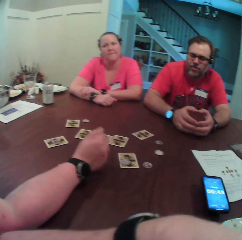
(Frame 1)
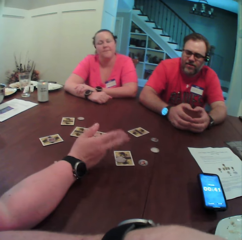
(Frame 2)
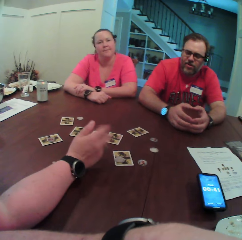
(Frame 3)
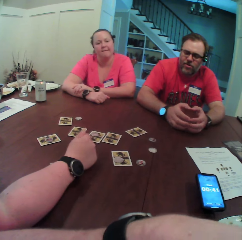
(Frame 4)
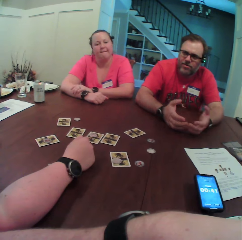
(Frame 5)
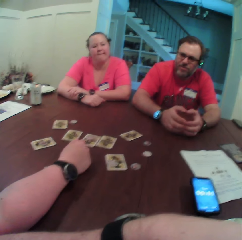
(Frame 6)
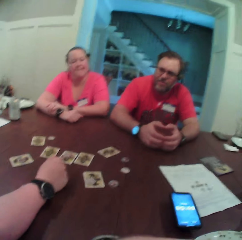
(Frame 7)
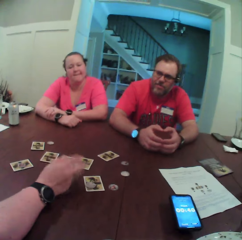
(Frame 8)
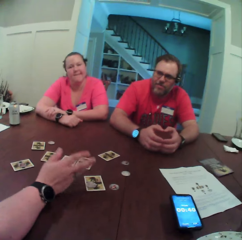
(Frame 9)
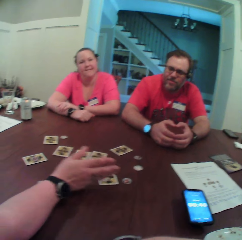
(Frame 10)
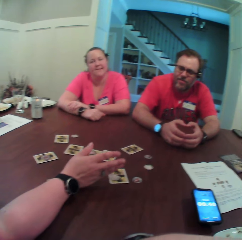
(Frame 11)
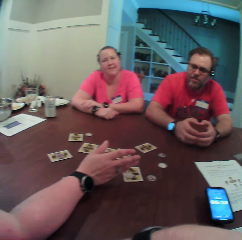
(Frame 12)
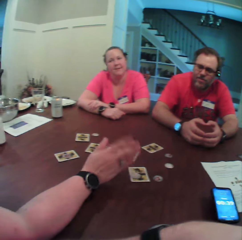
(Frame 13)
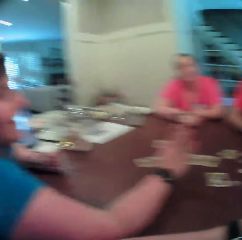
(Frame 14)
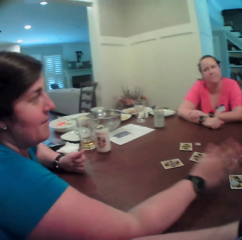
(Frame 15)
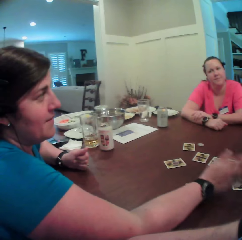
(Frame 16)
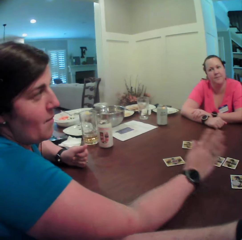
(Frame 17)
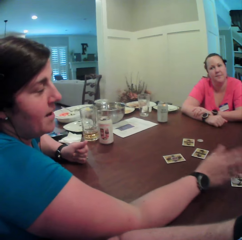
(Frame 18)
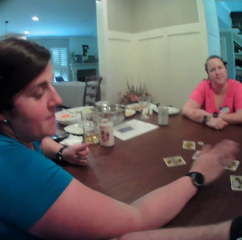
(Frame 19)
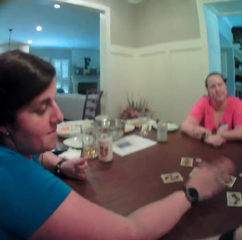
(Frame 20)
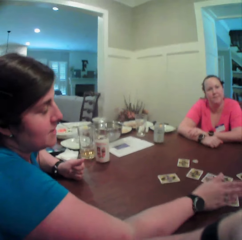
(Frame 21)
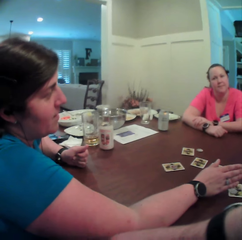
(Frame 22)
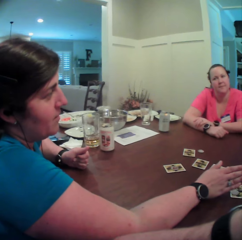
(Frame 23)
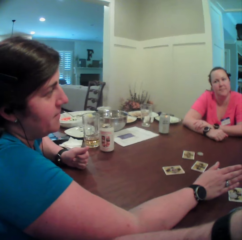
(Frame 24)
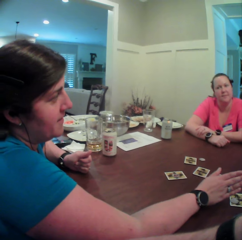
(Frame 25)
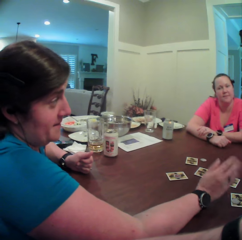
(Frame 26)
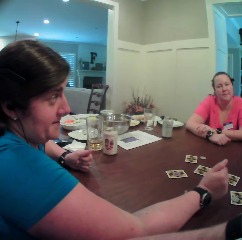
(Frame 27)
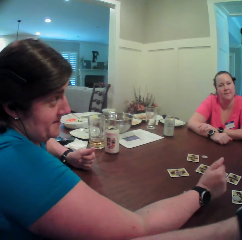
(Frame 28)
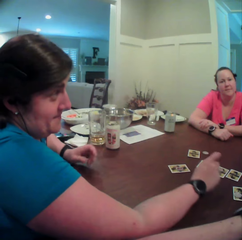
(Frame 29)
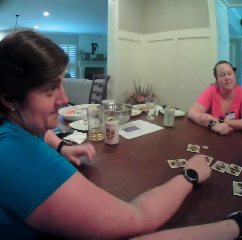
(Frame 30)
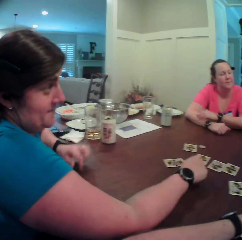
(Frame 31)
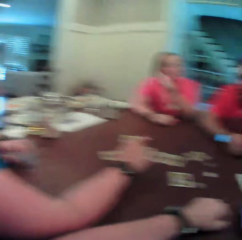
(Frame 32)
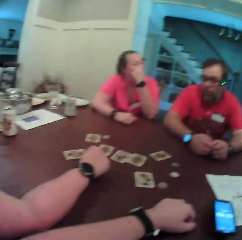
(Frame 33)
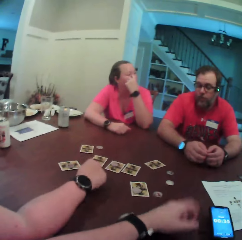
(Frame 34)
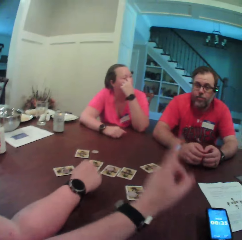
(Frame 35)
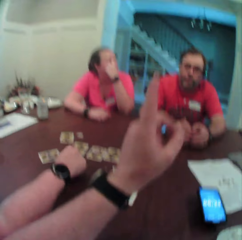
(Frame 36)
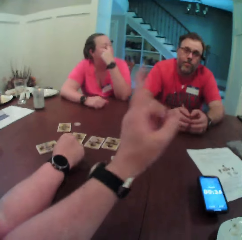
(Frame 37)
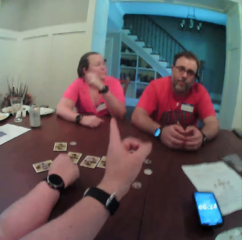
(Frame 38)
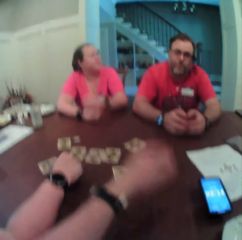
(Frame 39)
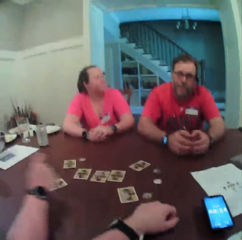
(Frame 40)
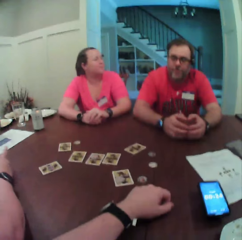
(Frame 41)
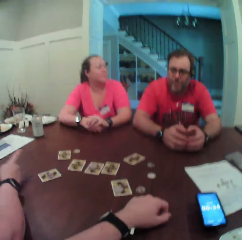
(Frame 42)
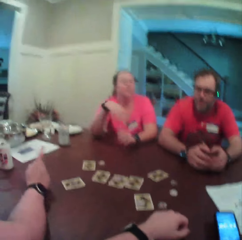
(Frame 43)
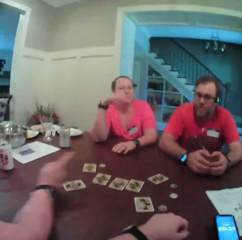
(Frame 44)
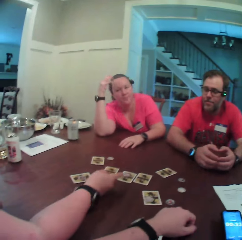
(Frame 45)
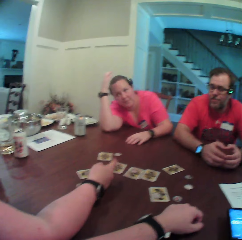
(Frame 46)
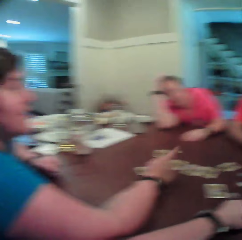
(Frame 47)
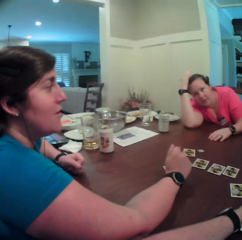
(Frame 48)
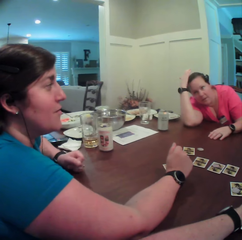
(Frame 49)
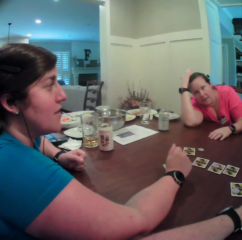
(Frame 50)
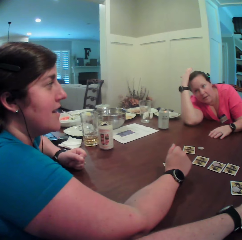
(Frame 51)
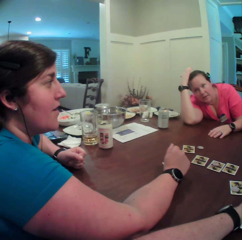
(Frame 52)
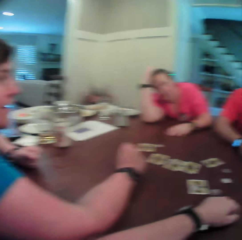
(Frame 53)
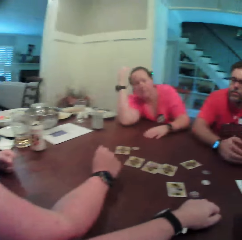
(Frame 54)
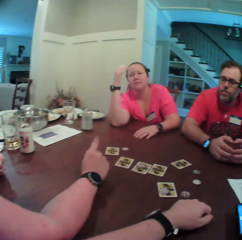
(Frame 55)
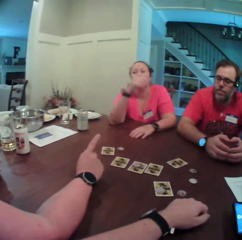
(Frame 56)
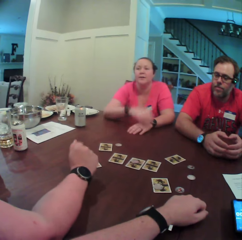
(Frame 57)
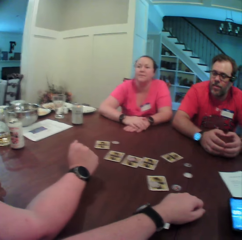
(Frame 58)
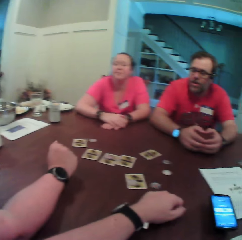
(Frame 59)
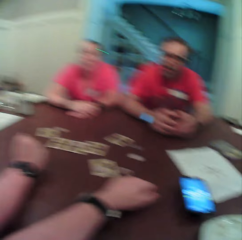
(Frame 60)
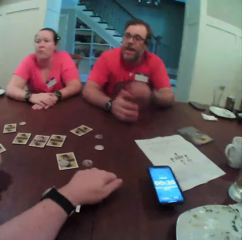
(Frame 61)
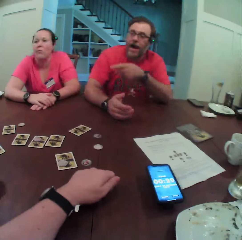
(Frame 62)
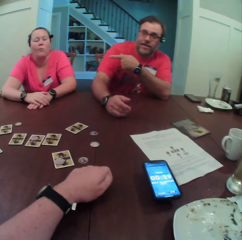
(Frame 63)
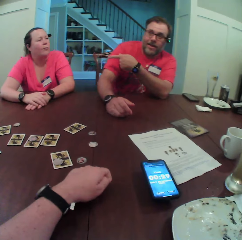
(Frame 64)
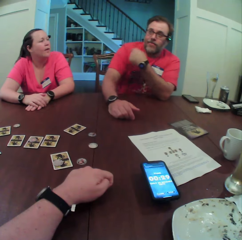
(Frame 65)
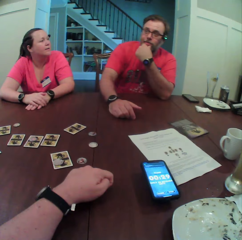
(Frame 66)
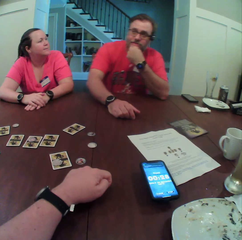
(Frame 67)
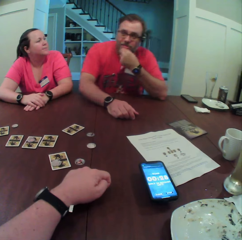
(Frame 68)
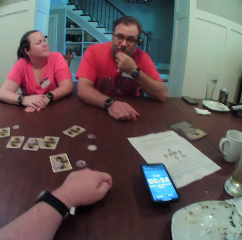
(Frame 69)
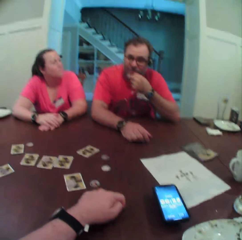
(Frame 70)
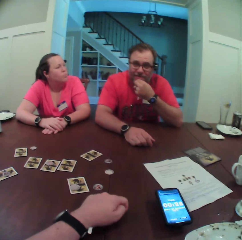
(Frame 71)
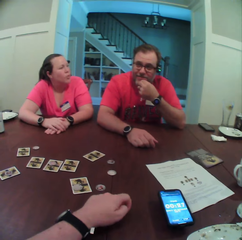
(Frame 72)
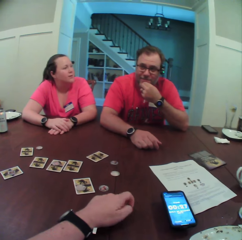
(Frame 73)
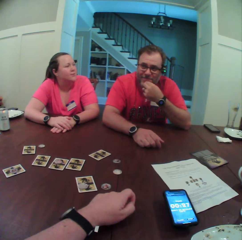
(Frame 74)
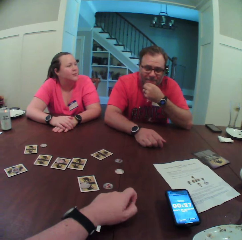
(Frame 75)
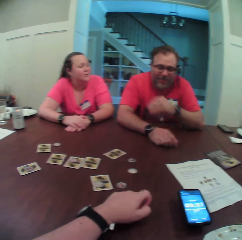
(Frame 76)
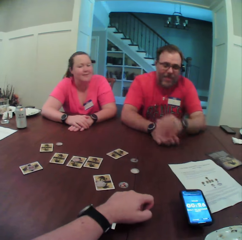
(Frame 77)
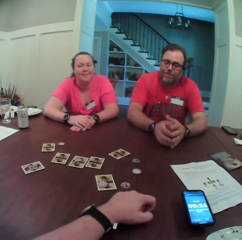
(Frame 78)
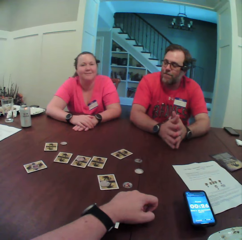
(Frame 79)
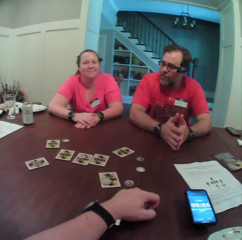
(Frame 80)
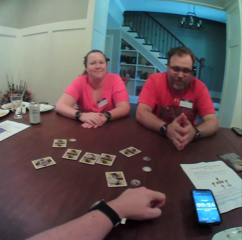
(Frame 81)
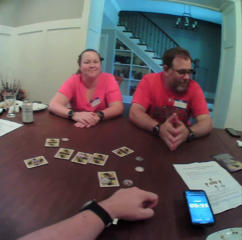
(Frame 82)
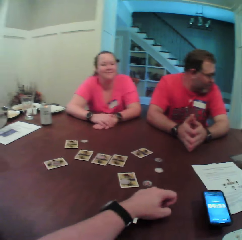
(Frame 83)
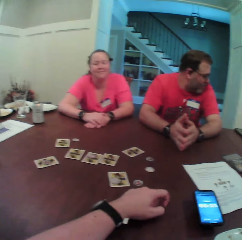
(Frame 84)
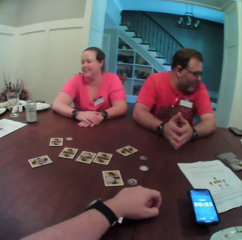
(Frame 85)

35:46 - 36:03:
A woman speaks to a man. The camera wearer speaks to the woman, another woman and the man at the table. The first woman speaks to the man. The man speaks to the camera wearer, the other woman and the first woman at the table. The man touches his mouth with his left hand.

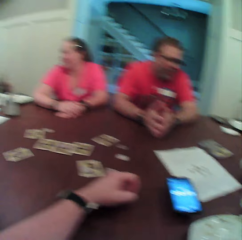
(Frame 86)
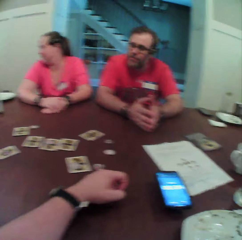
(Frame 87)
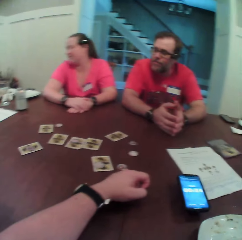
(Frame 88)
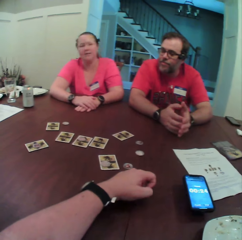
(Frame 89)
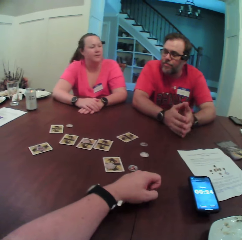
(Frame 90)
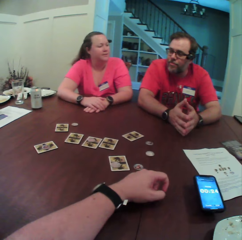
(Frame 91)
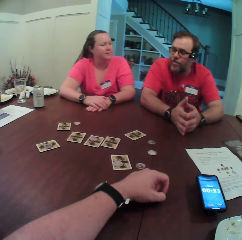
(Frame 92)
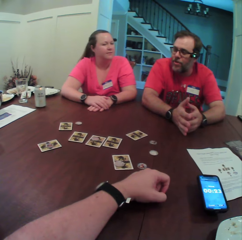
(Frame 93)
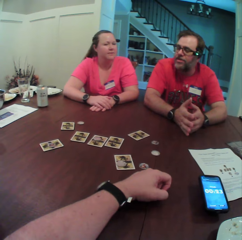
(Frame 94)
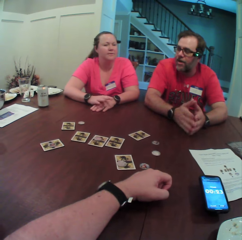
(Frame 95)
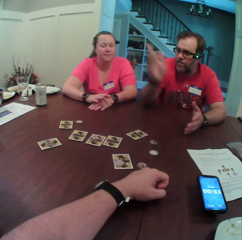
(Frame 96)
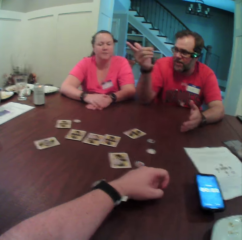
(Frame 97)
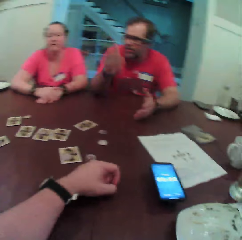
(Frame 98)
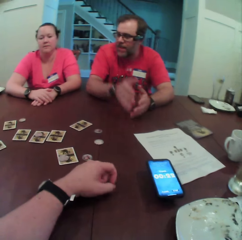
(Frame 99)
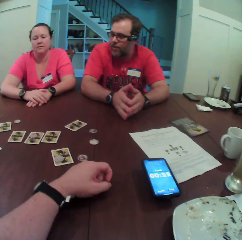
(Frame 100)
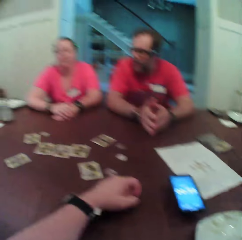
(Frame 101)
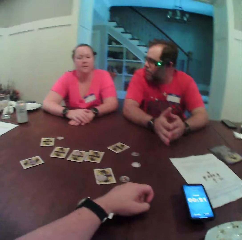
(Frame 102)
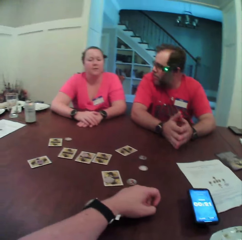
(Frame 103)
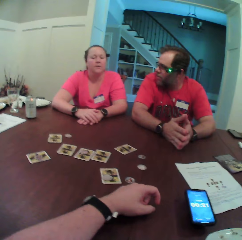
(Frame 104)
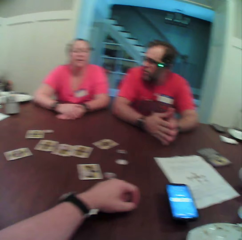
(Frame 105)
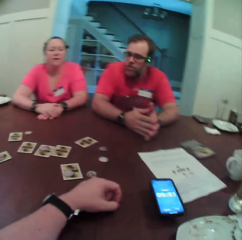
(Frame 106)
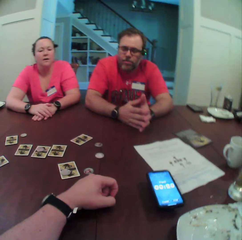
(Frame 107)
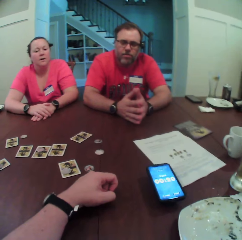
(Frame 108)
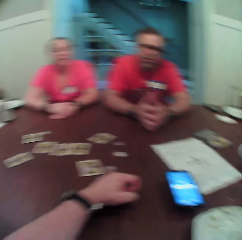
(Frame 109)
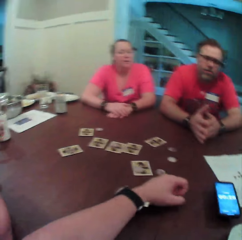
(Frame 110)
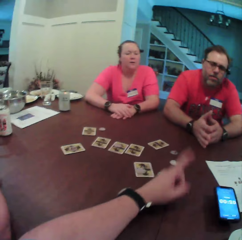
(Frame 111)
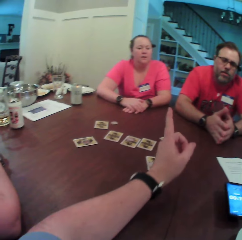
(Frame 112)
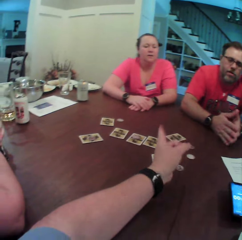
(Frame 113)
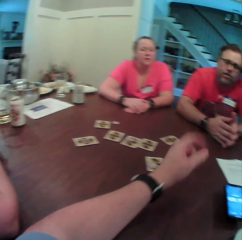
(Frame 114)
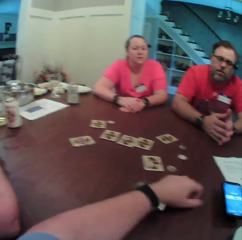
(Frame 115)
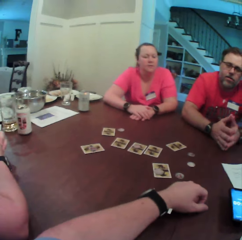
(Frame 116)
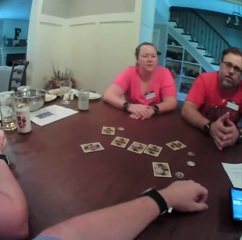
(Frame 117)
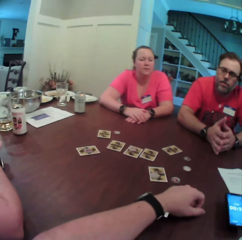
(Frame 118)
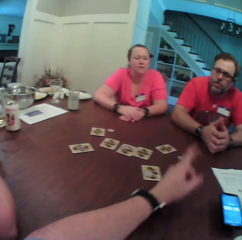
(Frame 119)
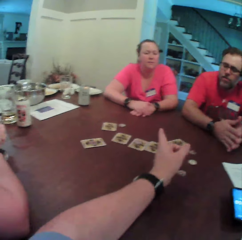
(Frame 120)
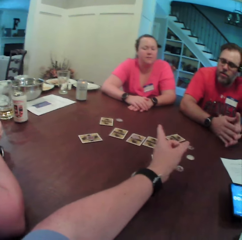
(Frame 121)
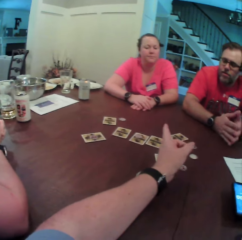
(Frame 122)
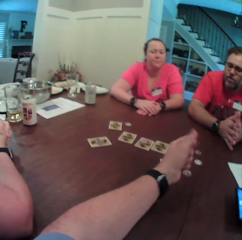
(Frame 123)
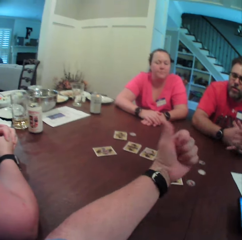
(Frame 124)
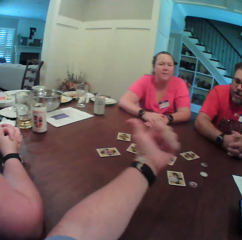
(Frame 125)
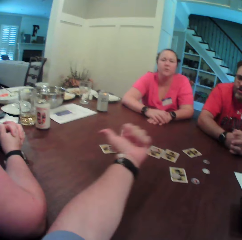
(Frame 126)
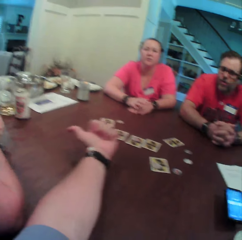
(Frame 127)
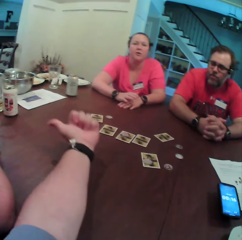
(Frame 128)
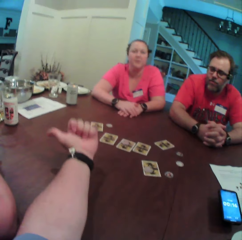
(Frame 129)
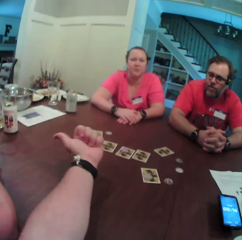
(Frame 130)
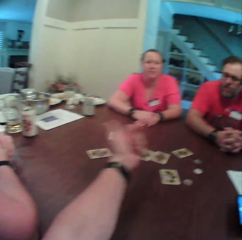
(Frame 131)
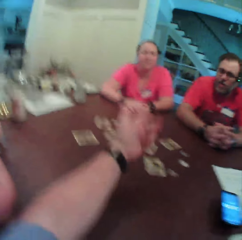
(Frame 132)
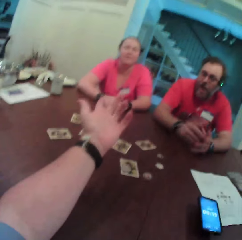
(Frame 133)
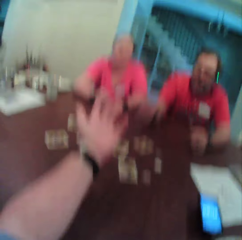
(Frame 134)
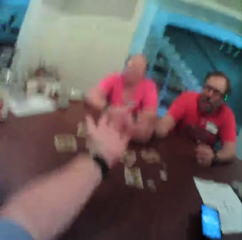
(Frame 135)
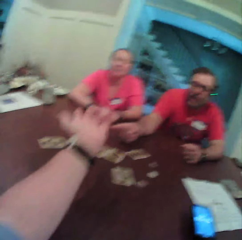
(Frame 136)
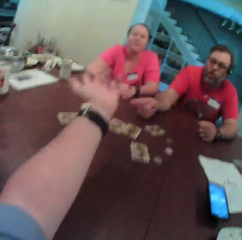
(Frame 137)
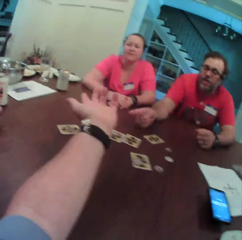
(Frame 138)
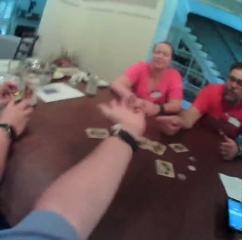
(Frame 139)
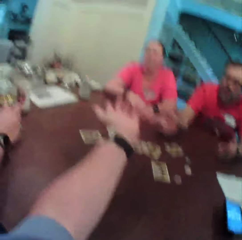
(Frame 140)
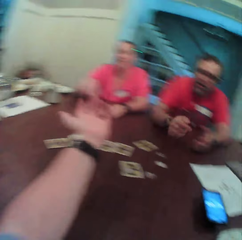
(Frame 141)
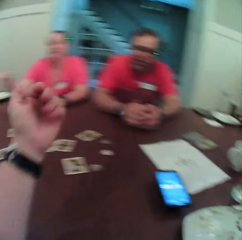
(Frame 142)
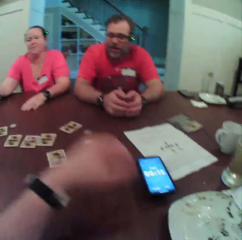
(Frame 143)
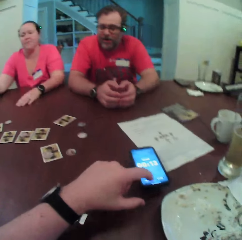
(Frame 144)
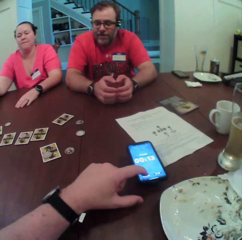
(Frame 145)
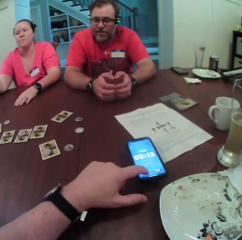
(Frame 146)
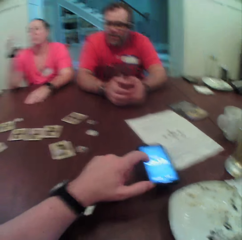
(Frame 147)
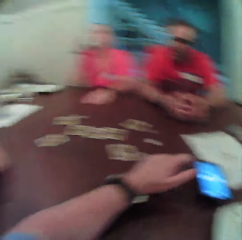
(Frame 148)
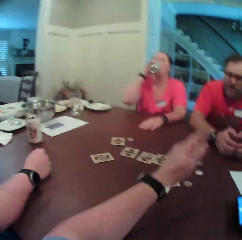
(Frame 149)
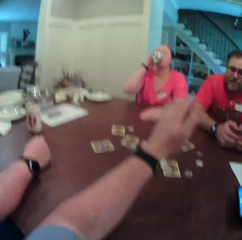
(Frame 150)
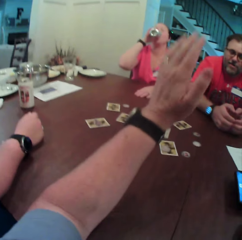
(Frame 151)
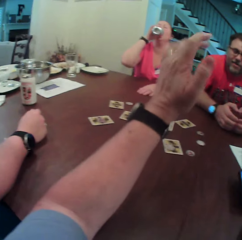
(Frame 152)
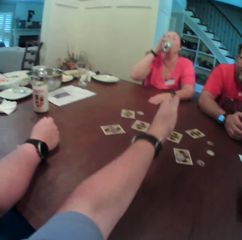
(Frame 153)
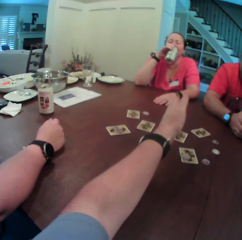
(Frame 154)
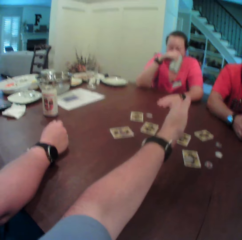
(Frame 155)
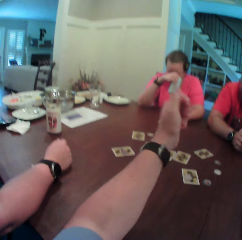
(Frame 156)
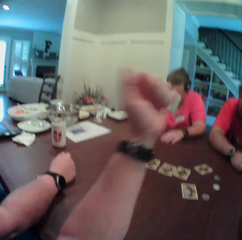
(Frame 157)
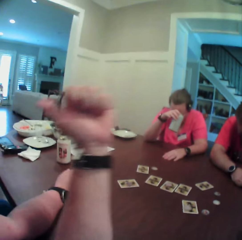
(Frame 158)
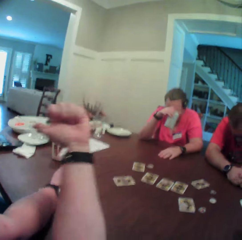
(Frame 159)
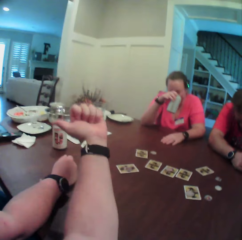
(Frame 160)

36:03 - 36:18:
A man speaks to the camera wearer, a woman and another woman at the table. The camera wearer speaks to the first woman, the other woman and the man at the table. The man speaks to the camera wearer, the first woman and the other woman at the table. The camera wearer touches the phone. The first woman drinks the drink from a can in her right hand. The camera wearer lifts their left hand. They speak to the man, the first woman and the other woman.
